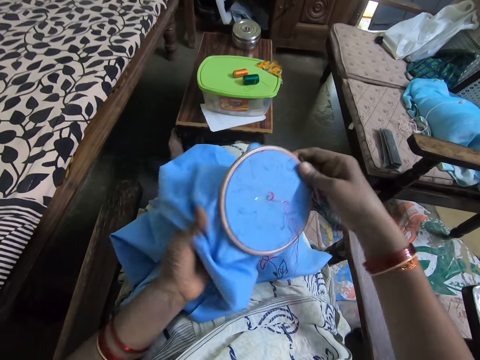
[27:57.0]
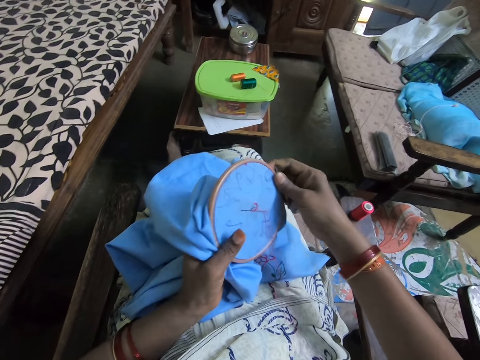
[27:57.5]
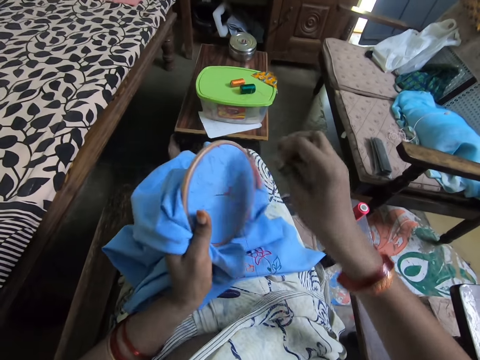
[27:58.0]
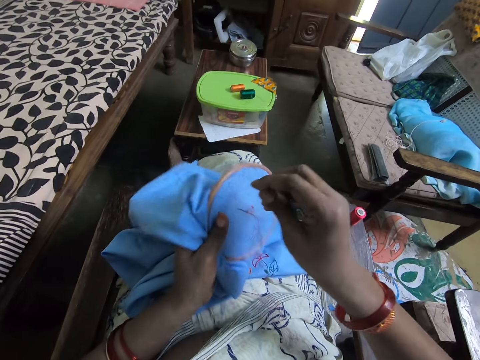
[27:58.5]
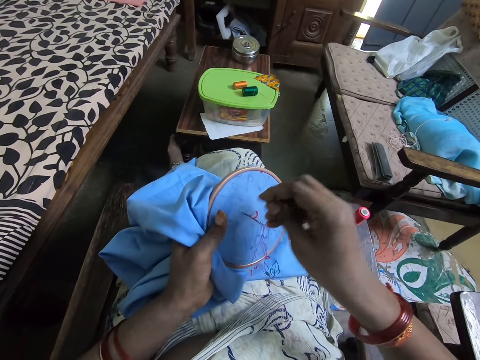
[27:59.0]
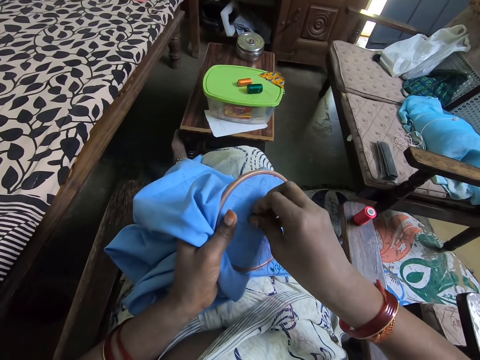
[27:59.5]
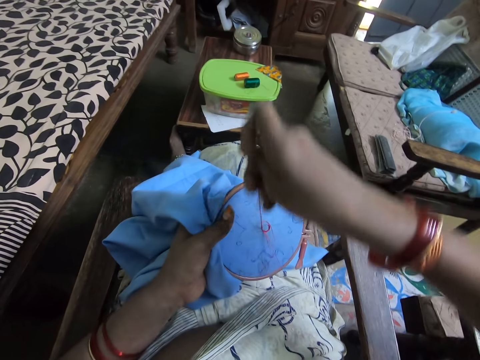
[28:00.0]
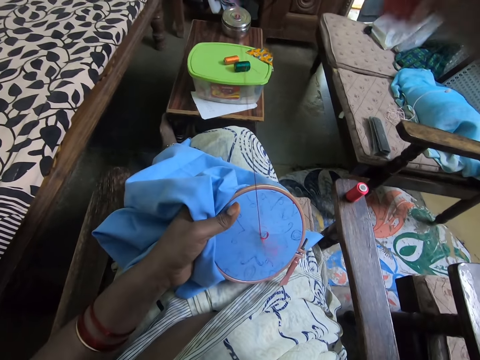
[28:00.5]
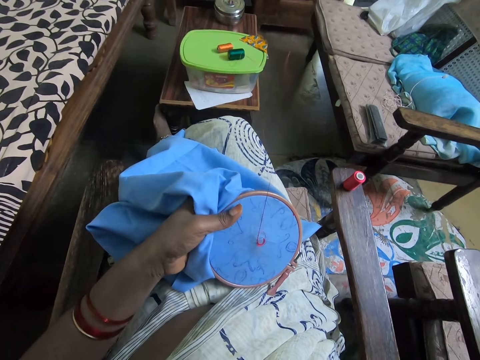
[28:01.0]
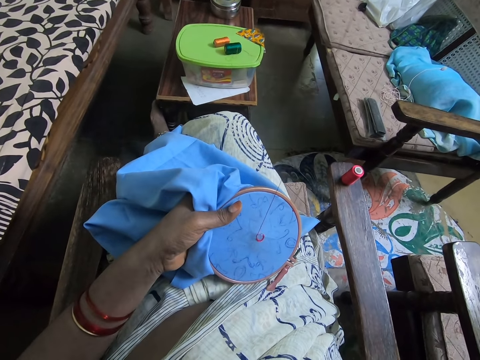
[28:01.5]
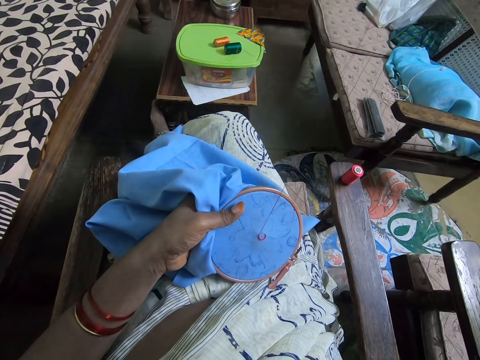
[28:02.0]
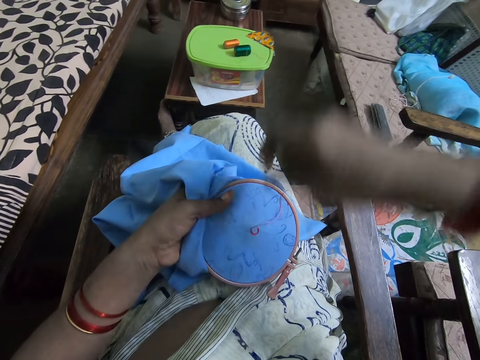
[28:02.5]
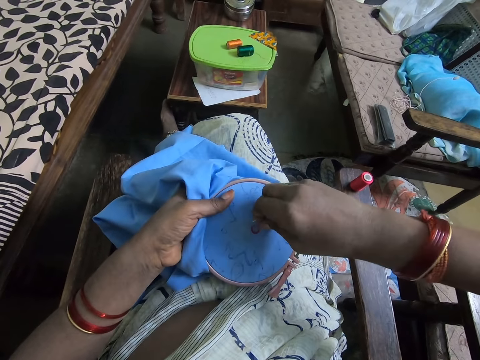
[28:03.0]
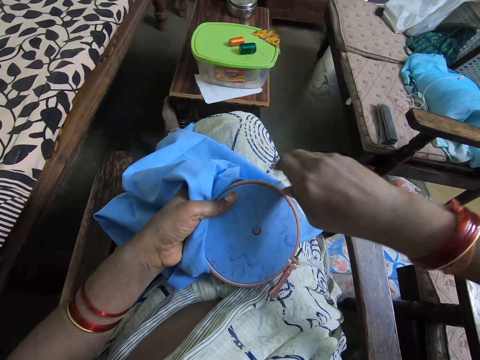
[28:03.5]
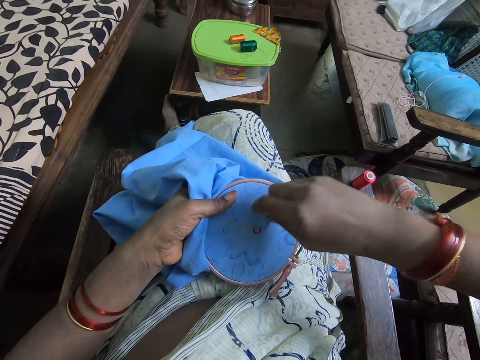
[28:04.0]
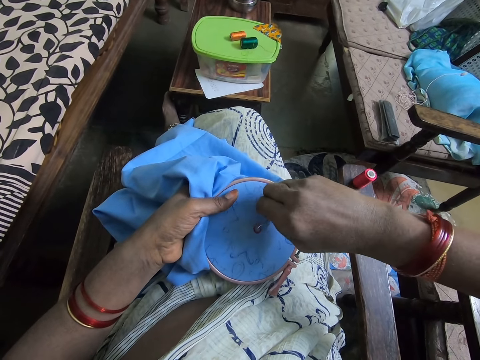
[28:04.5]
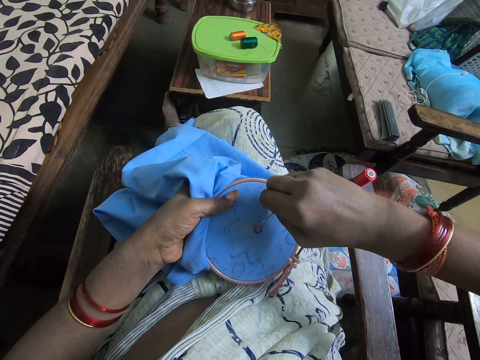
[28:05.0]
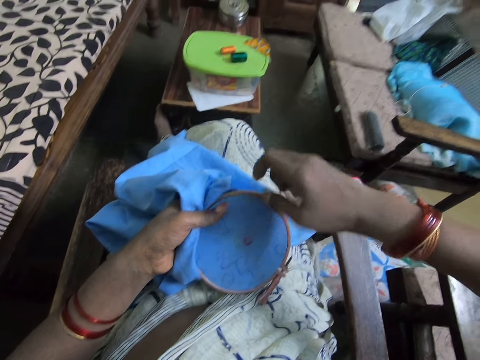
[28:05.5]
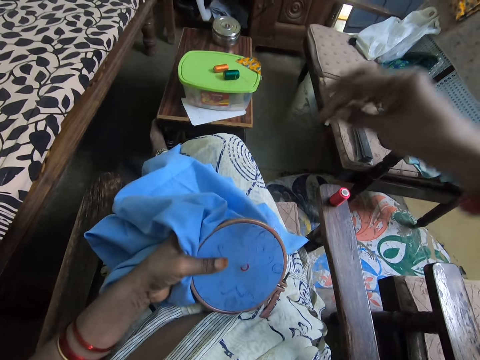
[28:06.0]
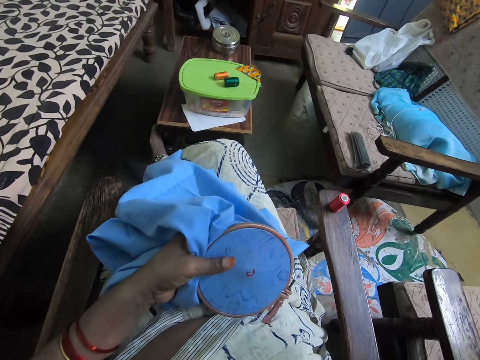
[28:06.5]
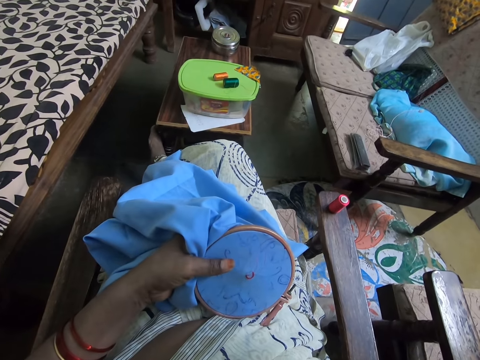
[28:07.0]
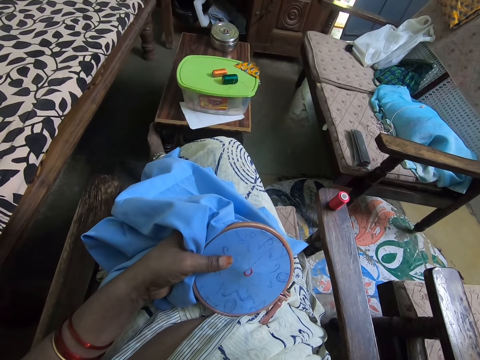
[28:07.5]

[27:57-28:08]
The camera wearer turns a cloth. They pull a thread.

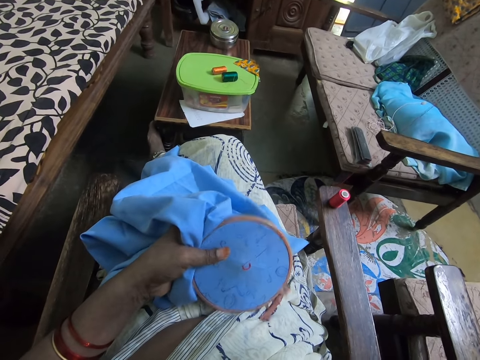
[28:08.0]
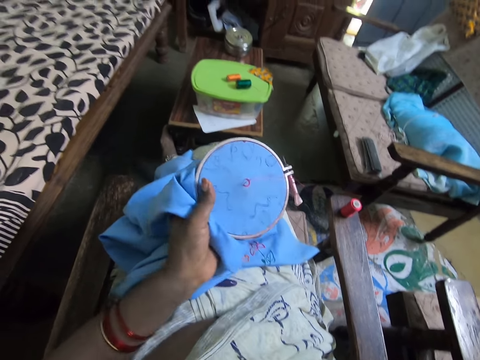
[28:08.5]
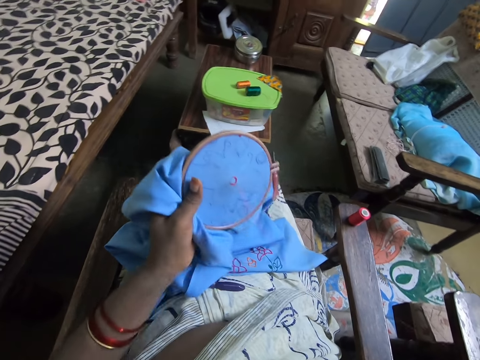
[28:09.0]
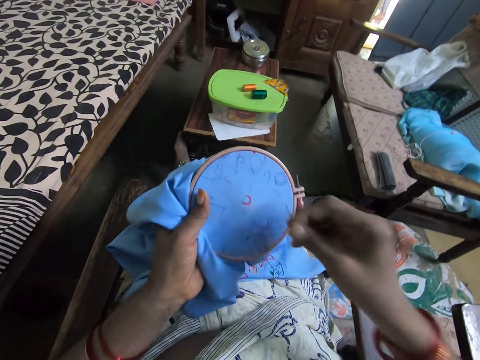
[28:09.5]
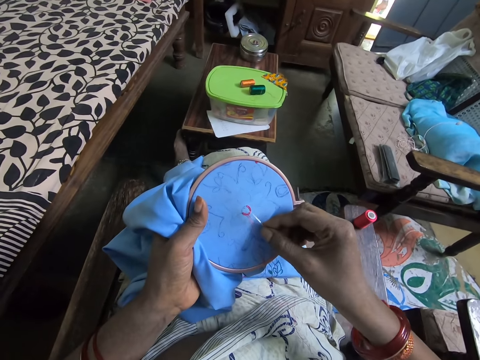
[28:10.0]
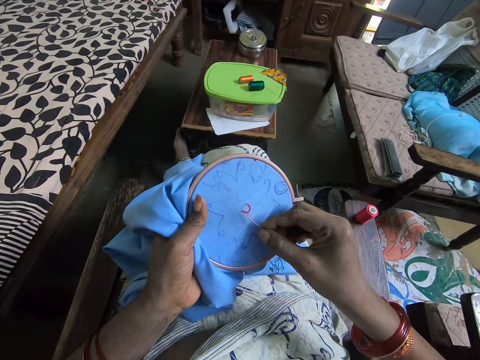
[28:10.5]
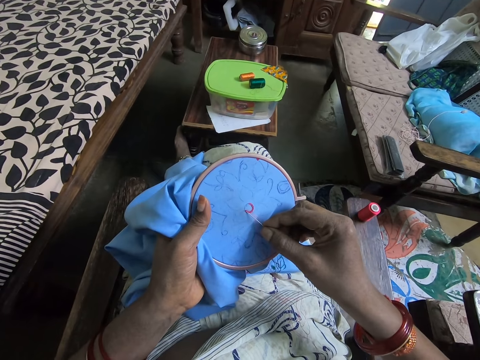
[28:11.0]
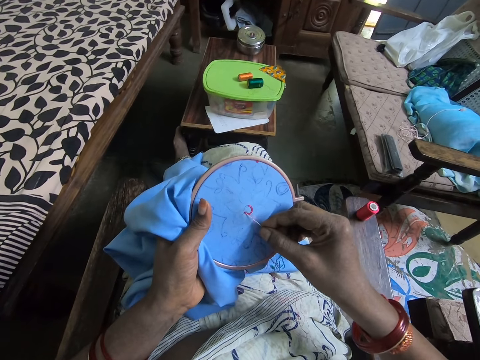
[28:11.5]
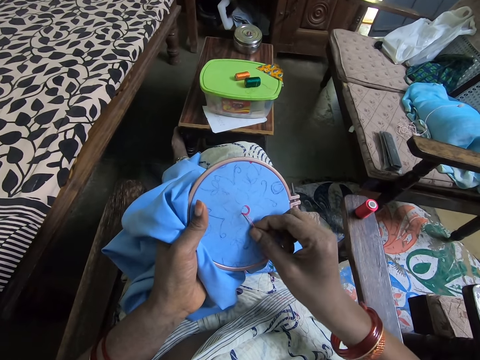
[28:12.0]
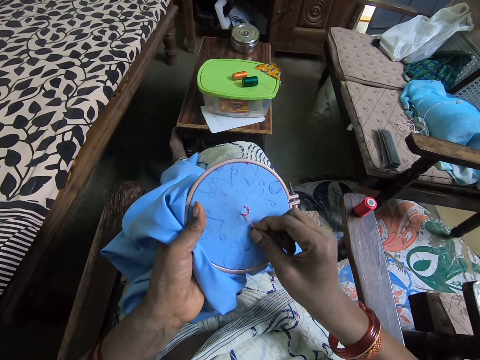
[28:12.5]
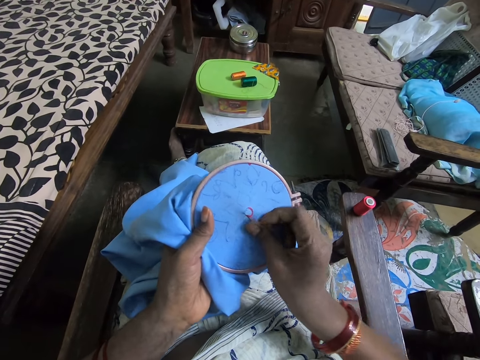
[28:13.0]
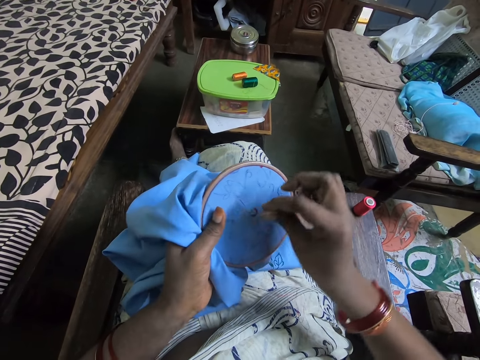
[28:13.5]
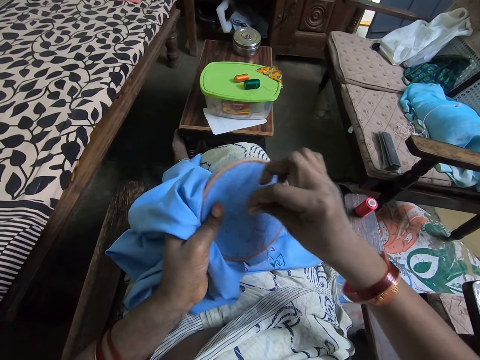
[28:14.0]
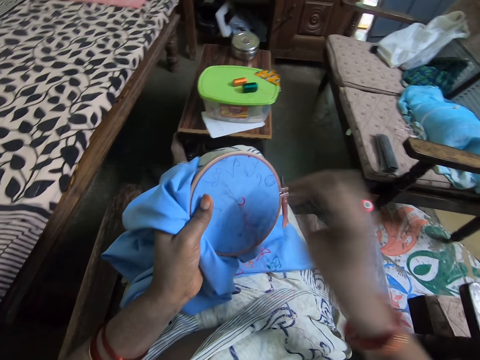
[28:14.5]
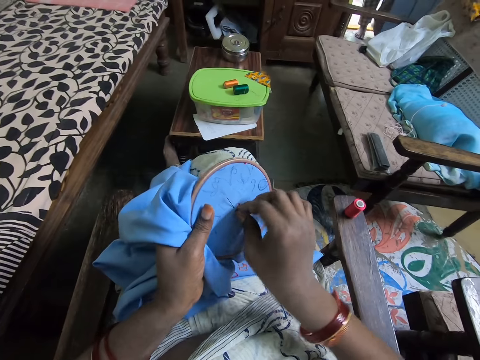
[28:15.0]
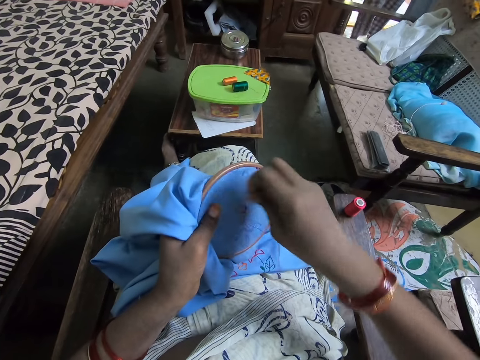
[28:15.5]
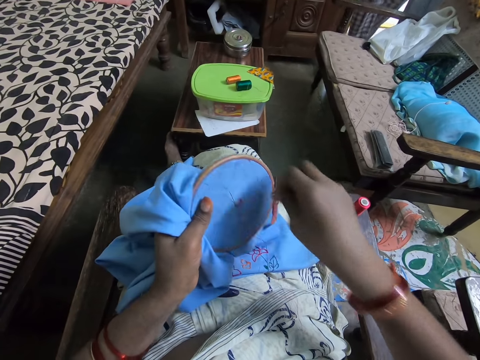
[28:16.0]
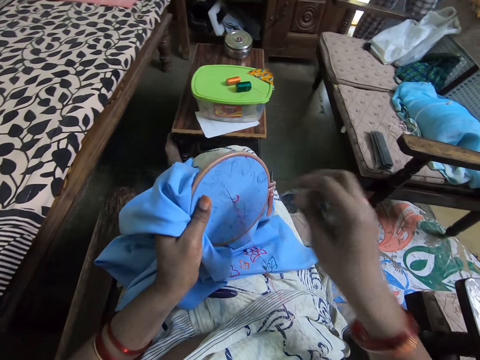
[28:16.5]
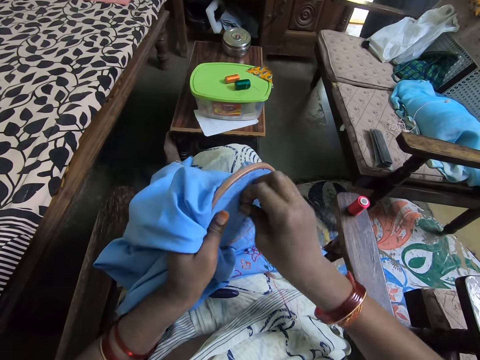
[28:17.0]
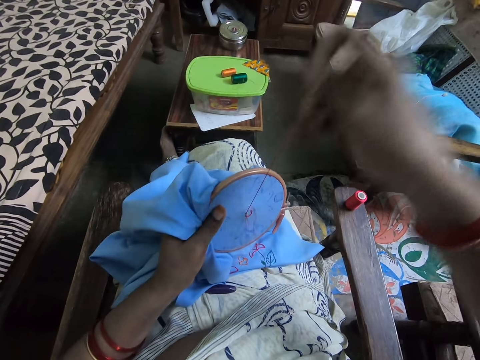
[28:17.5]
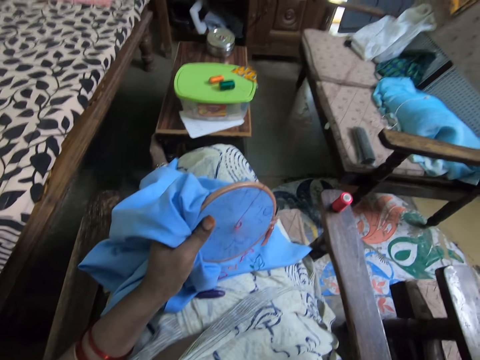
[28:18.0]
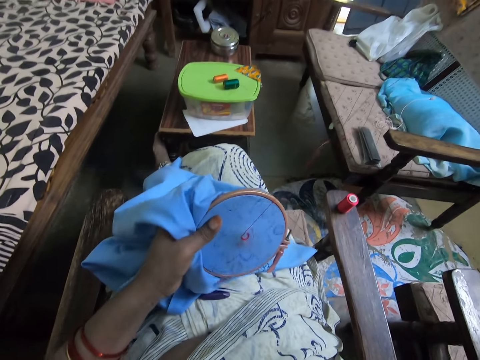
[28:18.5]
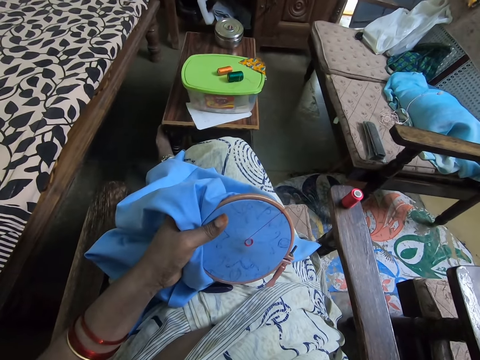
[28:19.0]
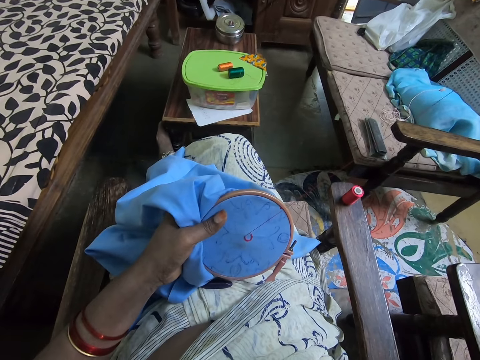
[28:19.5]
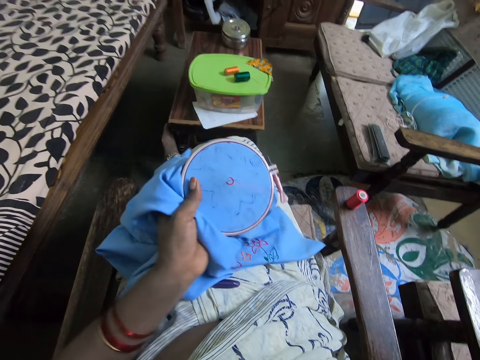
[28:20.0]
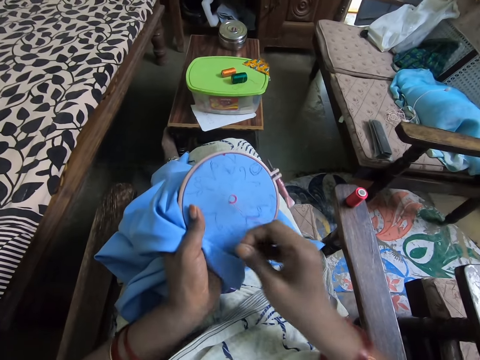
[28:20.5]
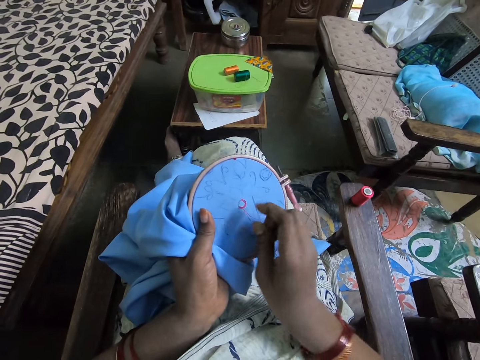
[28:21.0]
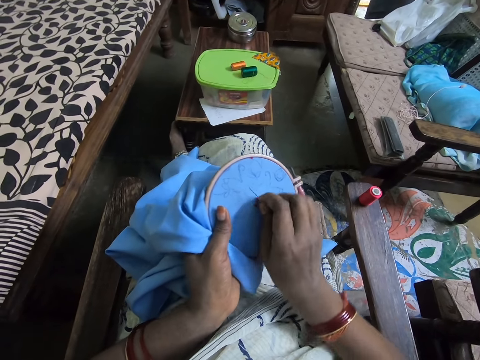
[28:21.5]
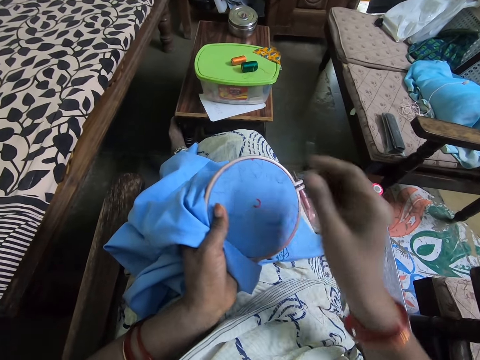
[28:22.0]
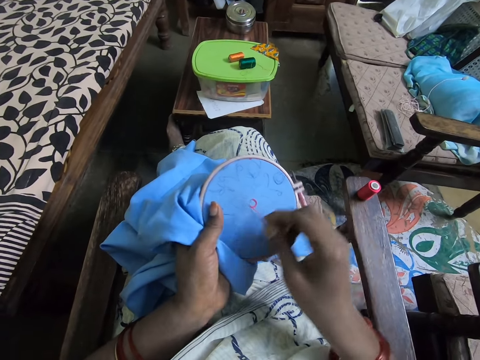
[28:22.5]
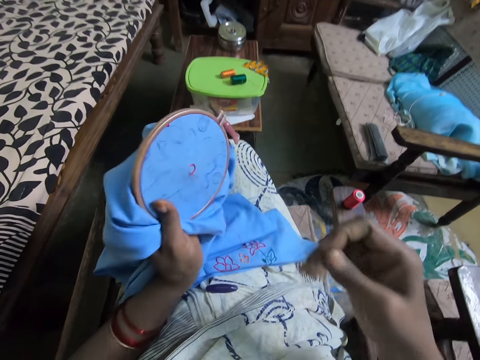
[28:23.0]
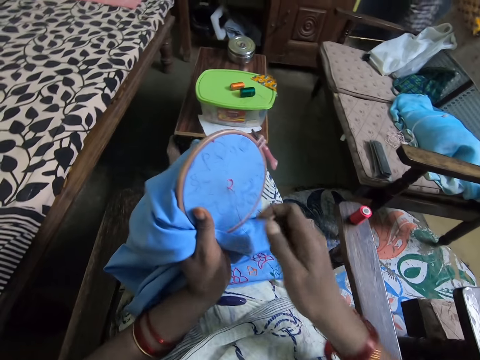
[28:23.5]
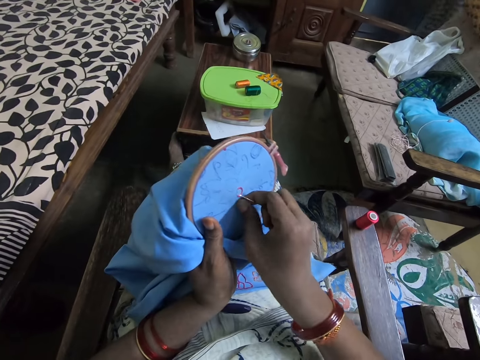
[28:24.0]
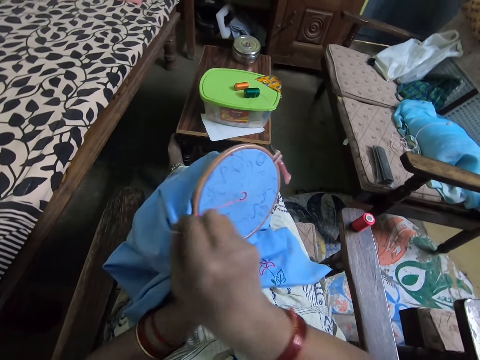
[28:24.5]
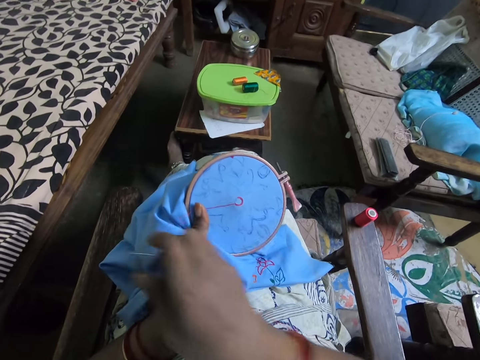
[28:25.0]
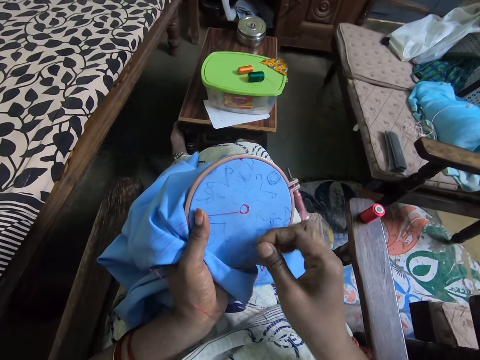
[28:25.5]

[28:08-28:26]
The camera wearer sews a pattern on a cloth with a needle and thread. They interact with a person. The camera wearer pulls a thread.
